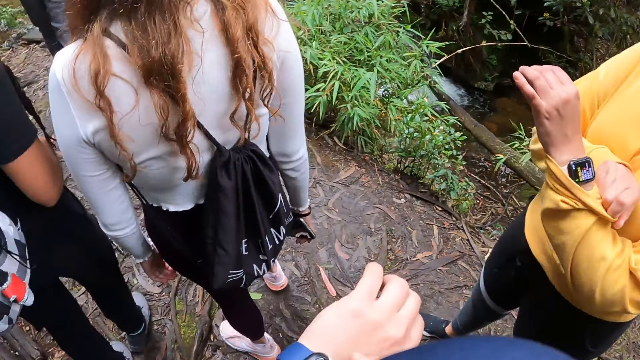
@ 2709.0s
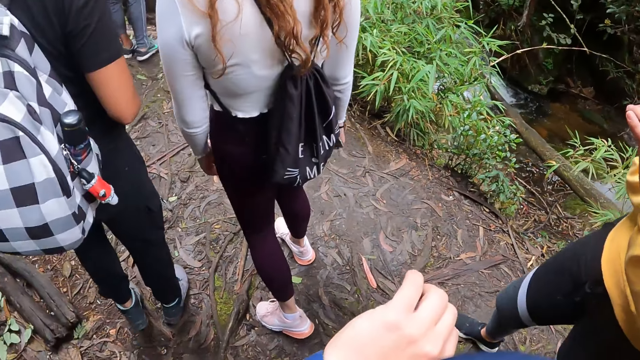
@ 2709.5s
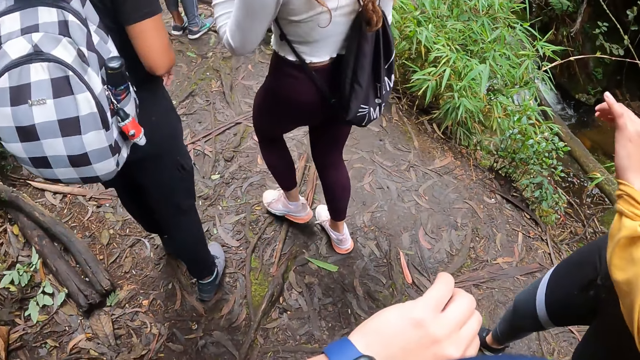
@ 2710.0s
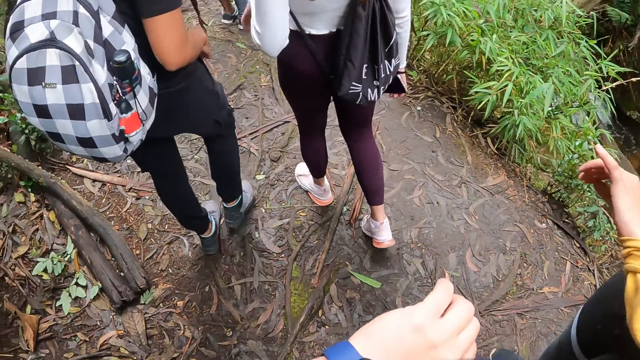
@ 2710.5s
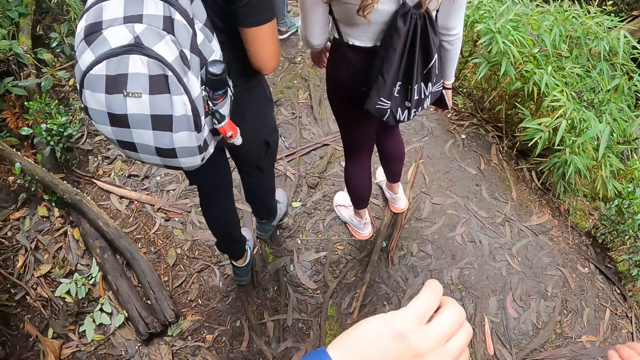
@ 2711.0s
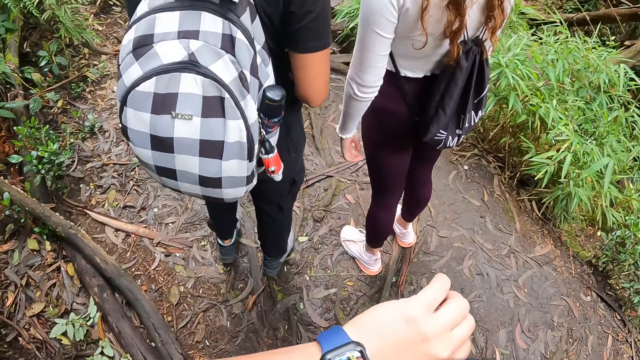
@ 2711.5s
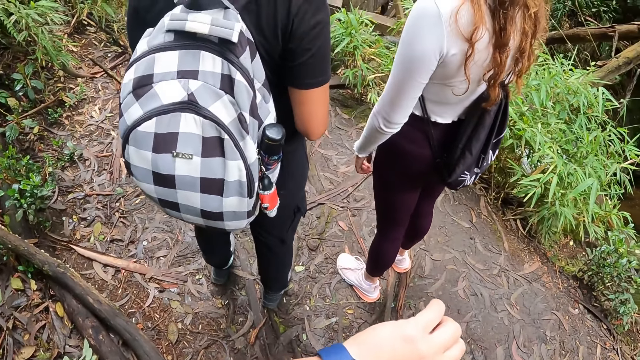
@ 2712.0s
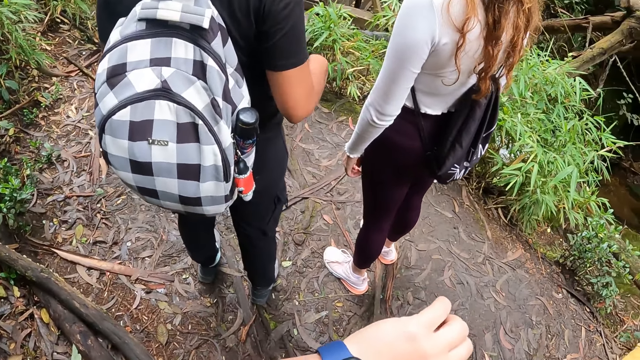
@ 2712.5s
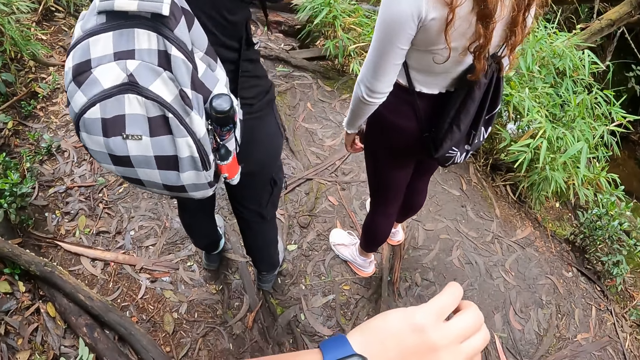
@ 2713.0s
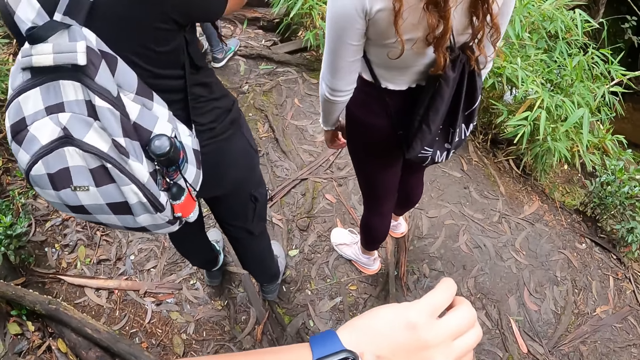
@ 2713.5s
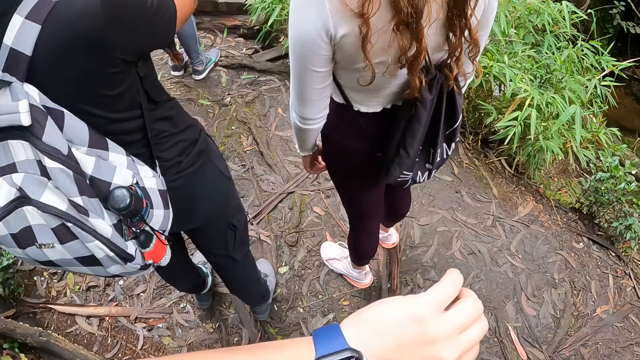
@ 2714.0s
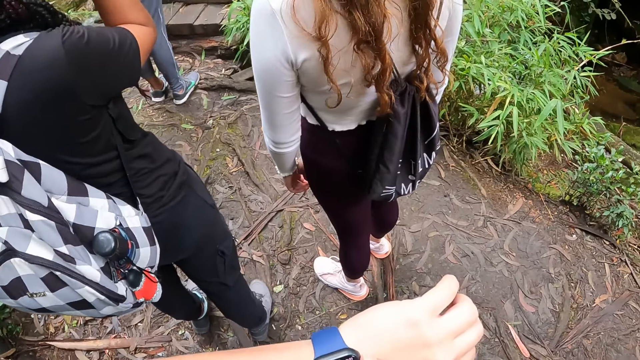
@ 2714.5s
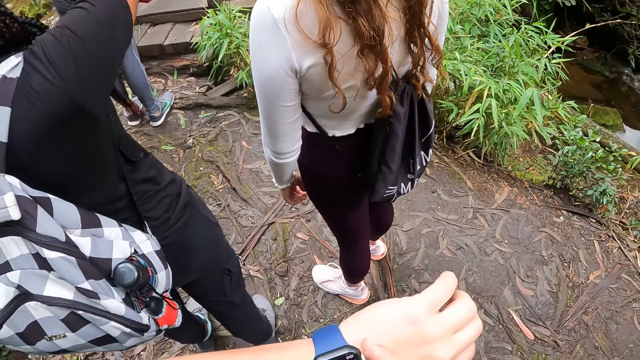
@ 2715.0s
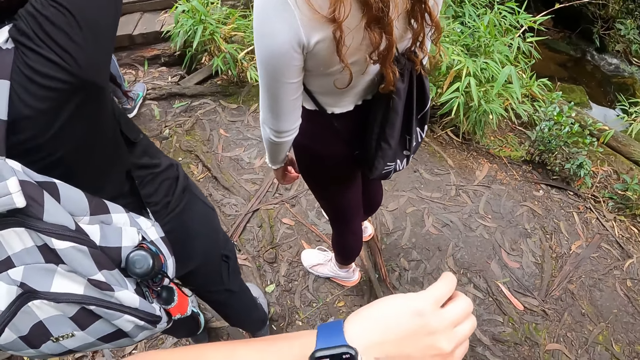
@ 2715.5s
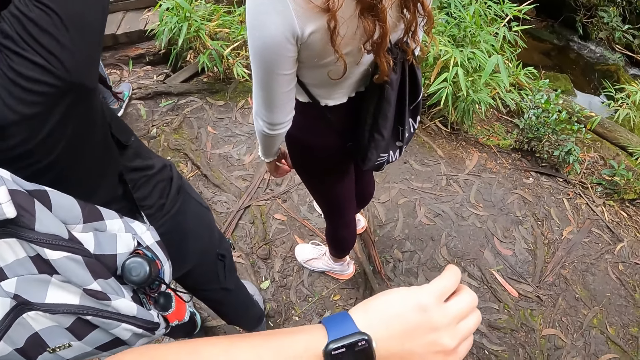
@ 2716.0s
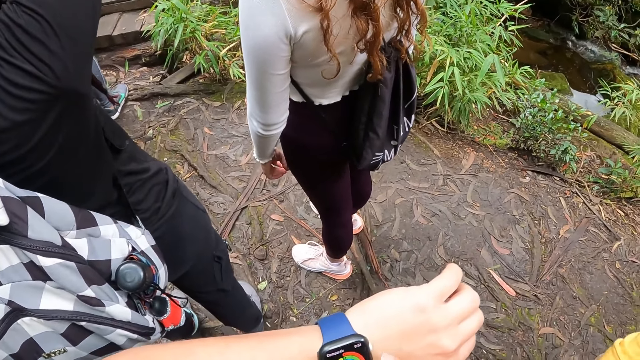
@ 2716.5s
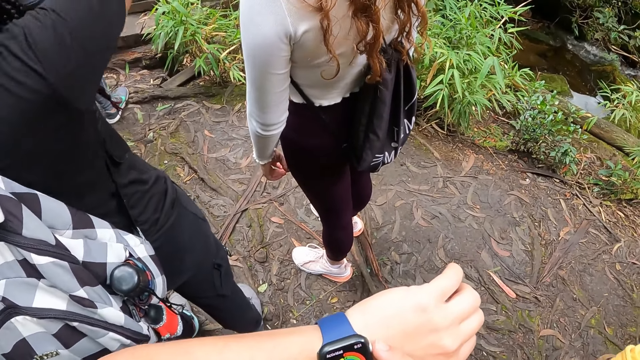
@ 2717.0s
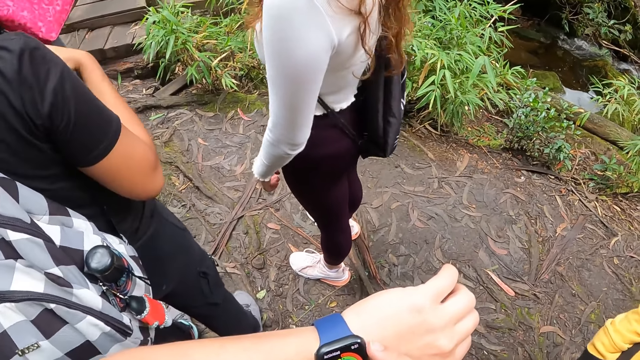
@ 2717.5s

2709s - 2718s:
The camera wearer interacts with a wristwatch on his left arm with his right hand.

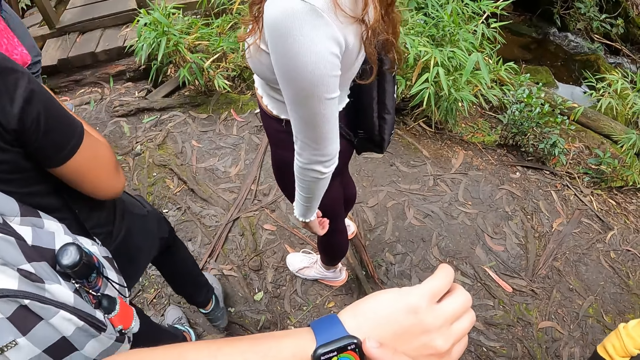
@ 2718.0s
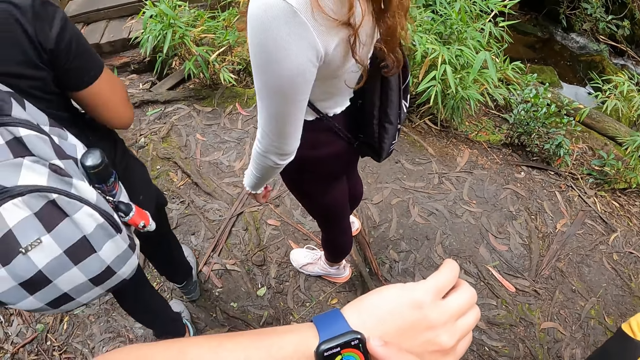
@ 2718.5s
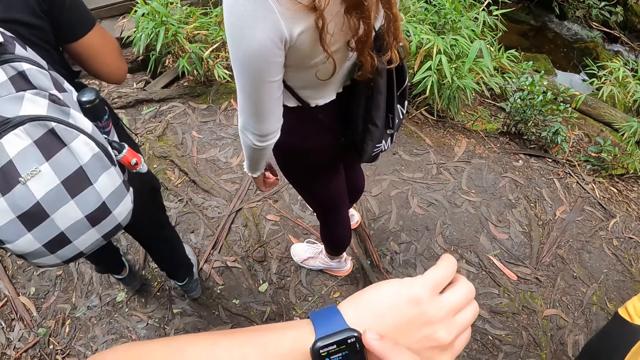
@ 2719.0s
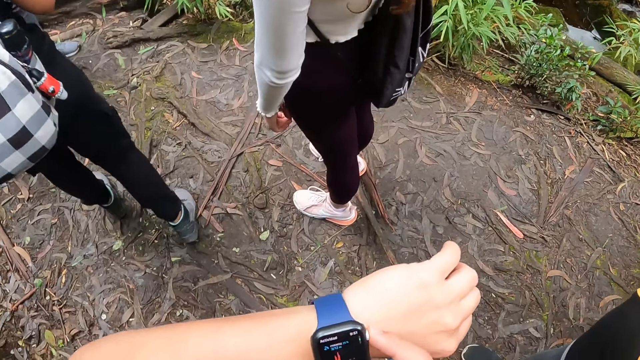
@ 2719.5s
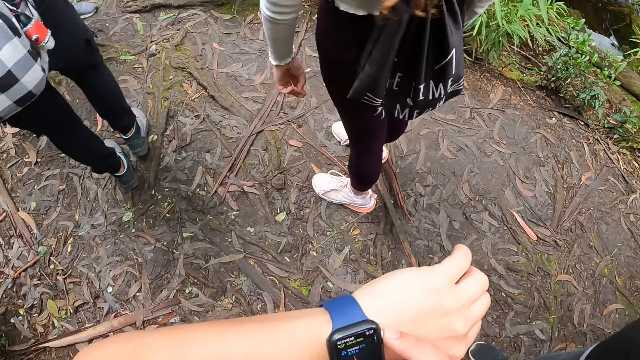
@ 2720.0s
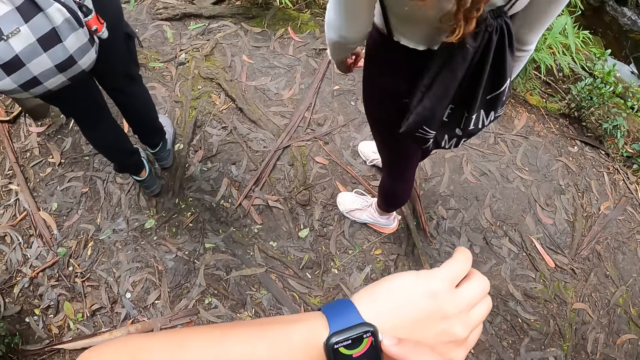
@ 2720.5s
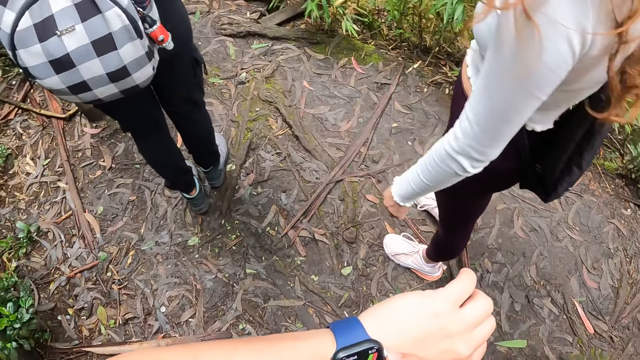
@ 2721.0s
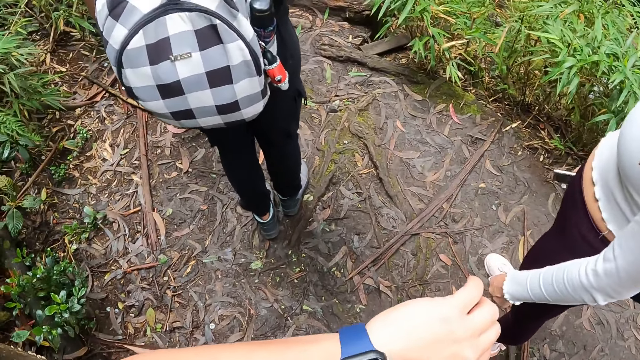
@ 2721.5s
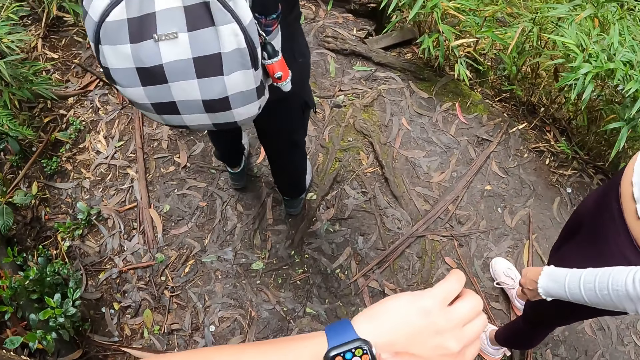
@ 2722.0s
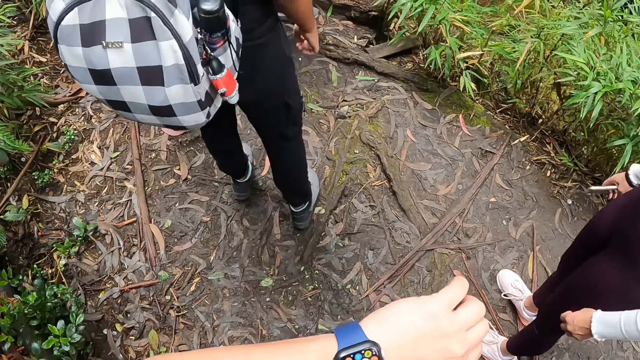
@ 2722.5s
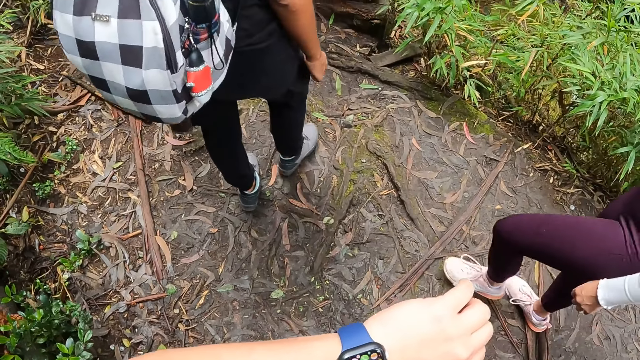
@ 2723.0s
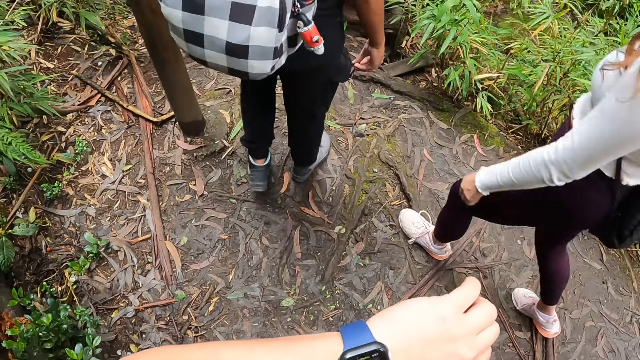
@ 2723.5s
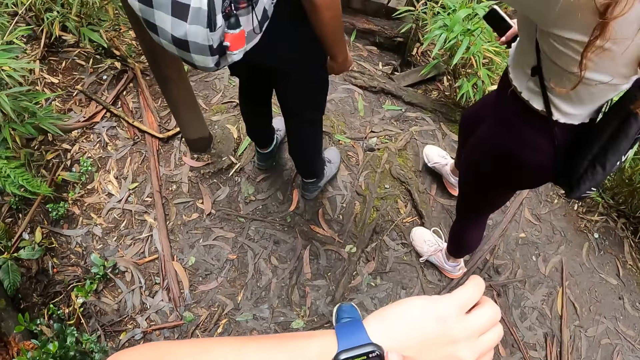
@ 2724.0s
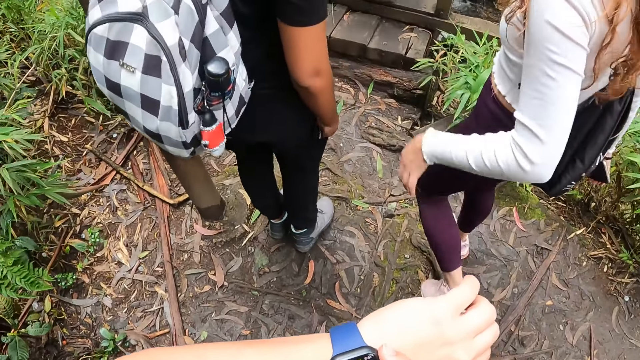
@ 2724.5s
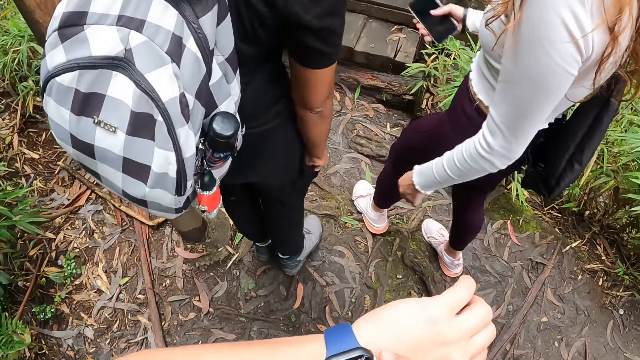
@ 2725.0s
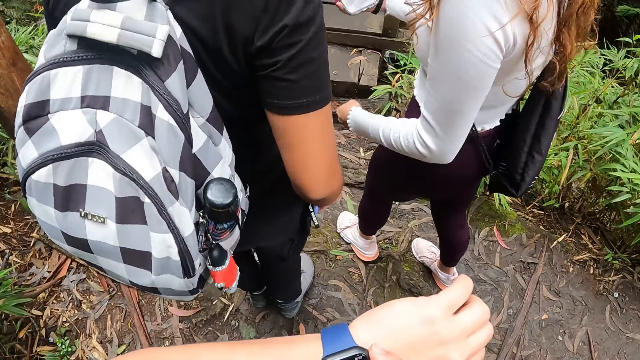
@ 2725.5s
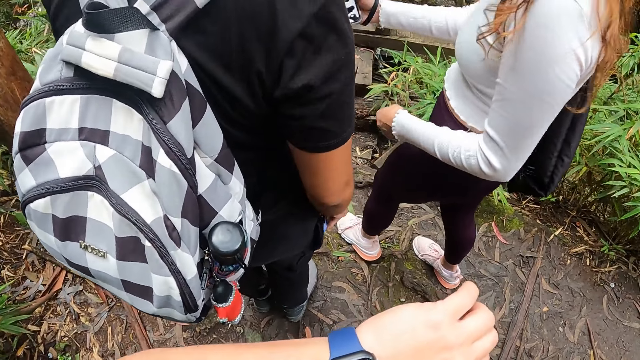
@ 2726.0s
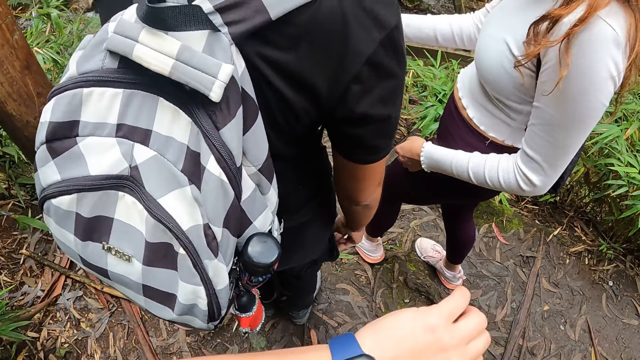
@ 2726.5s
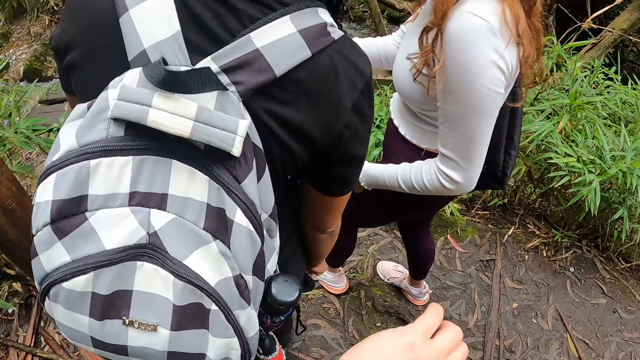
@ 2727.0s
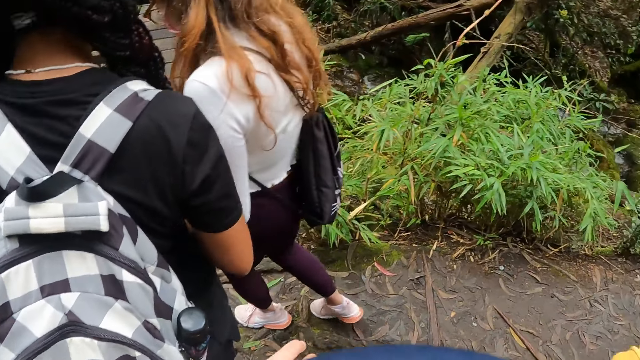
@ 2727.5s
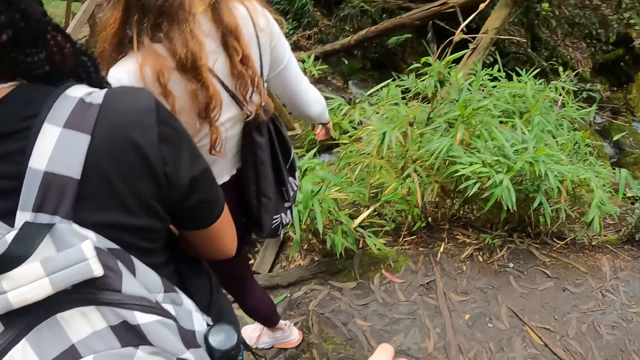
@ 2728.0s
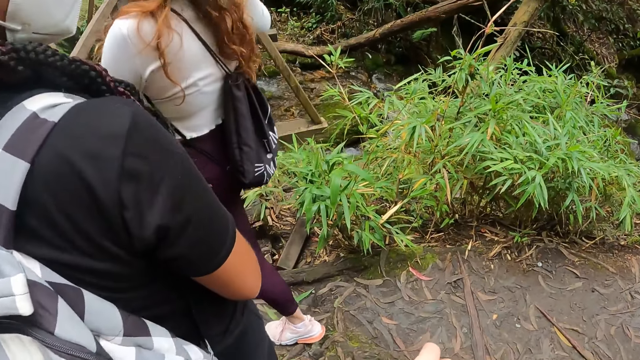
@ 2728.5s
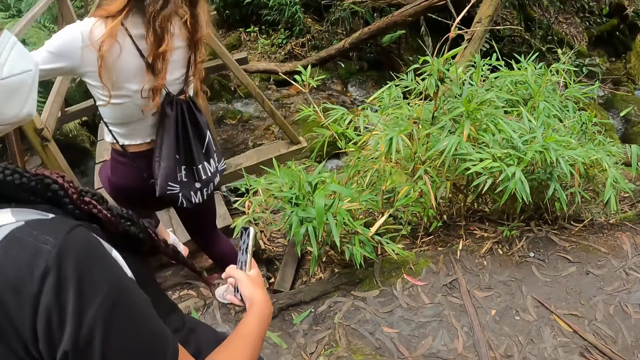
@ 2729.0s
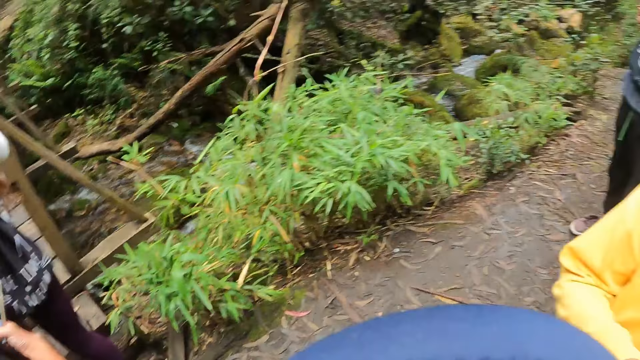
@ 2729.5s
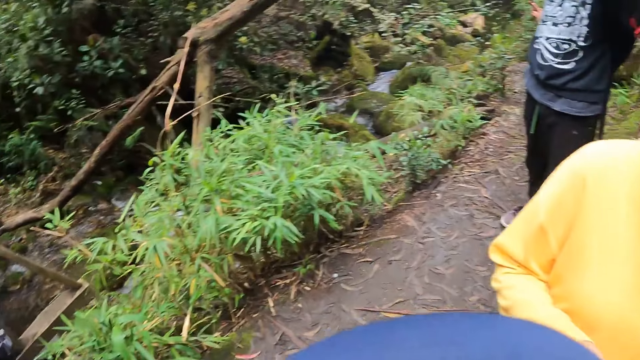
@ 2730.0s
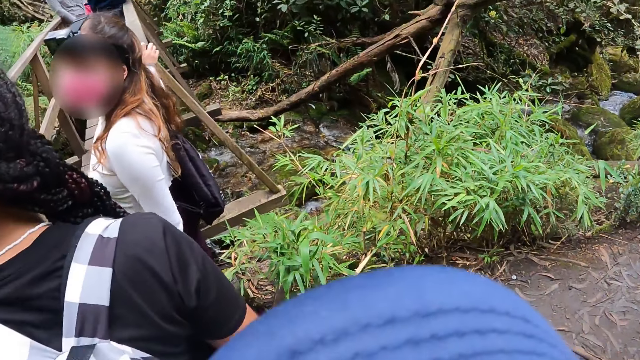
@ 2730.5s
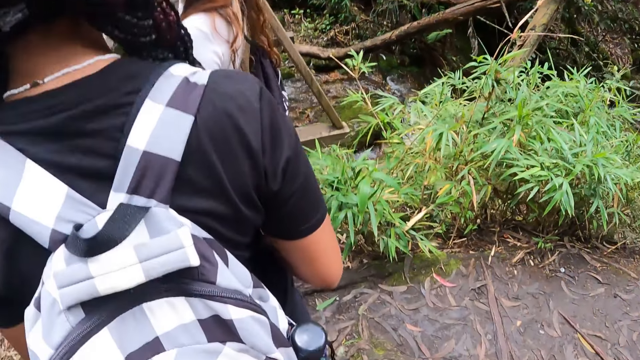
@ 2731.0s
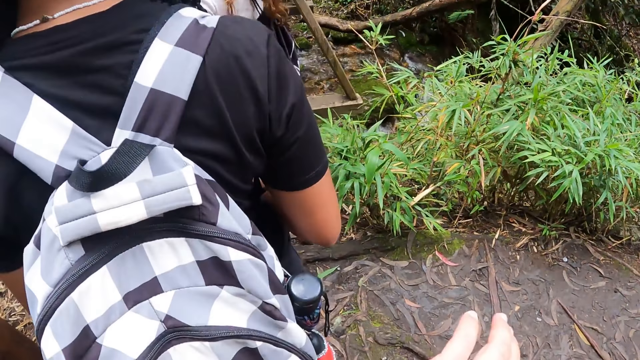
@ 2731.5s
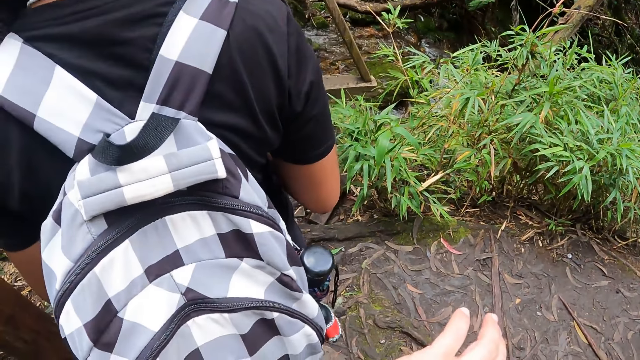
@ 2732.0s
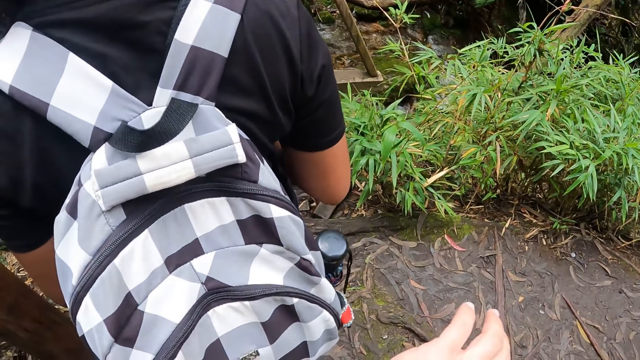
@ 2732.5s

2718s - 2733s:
A woman holds a phone in her right hand. The woman interacts with another woman. A third woman holds a phone in her right hand. The first woman steps on a wooden bridge with her left leg. The first woman interacts with the second woman.
